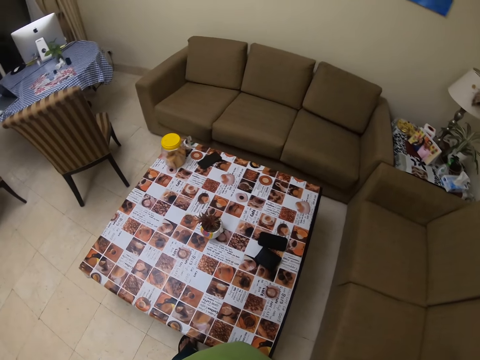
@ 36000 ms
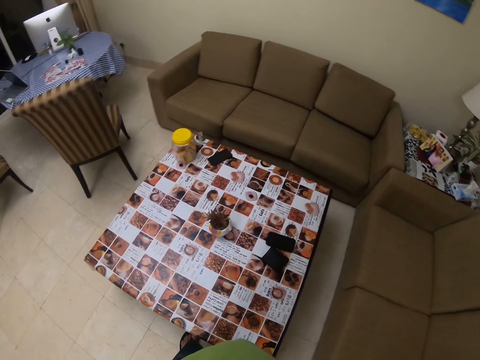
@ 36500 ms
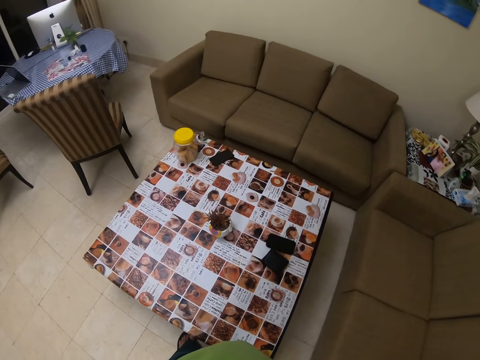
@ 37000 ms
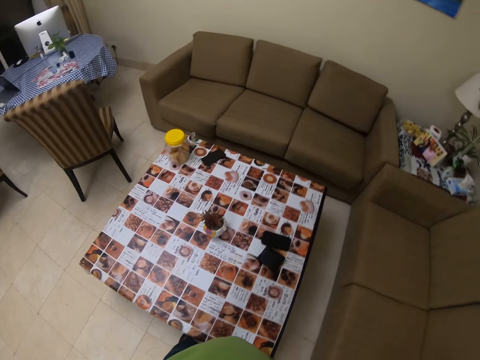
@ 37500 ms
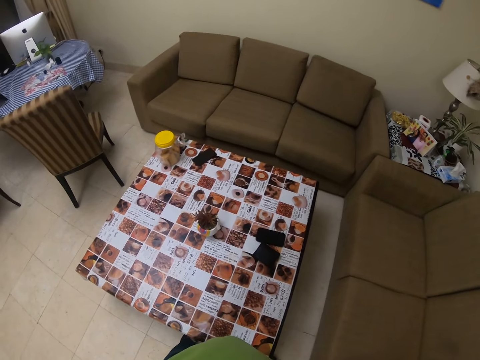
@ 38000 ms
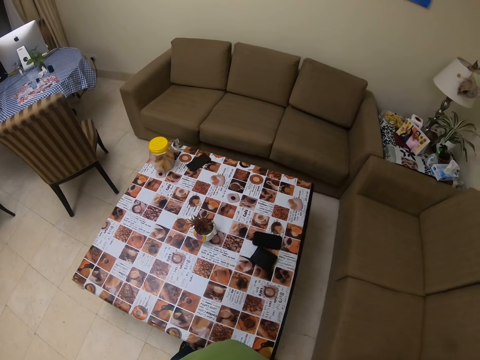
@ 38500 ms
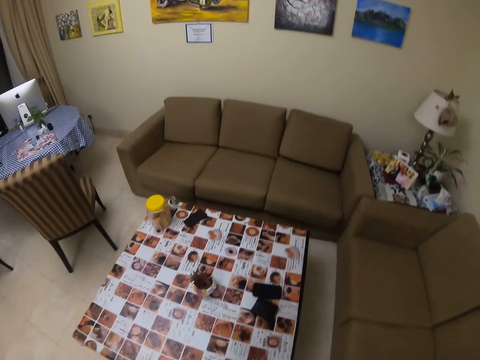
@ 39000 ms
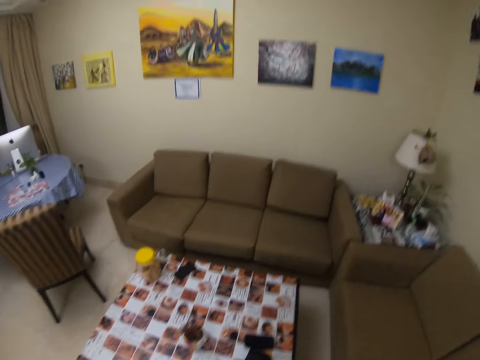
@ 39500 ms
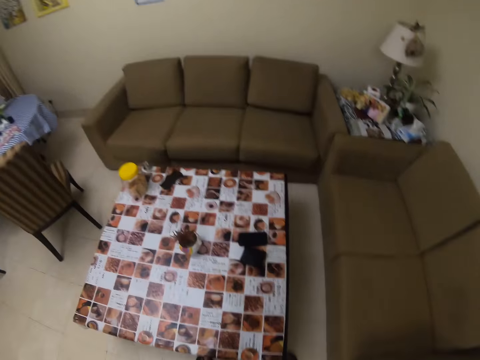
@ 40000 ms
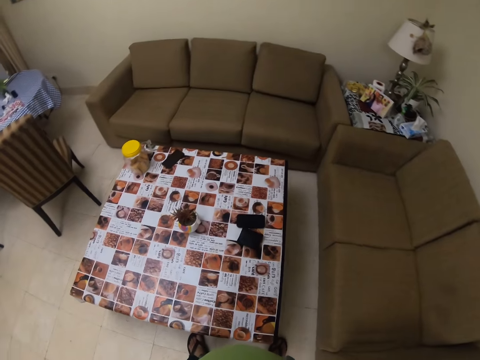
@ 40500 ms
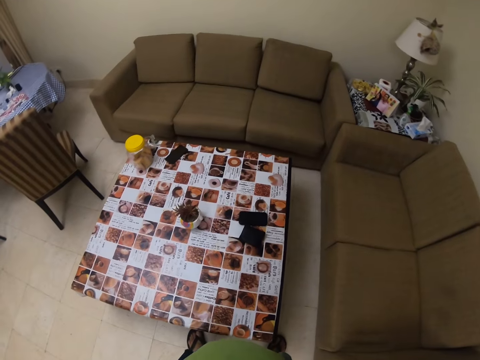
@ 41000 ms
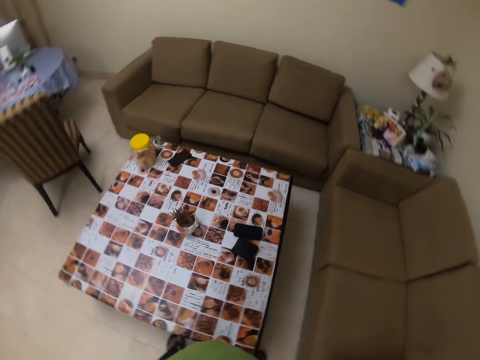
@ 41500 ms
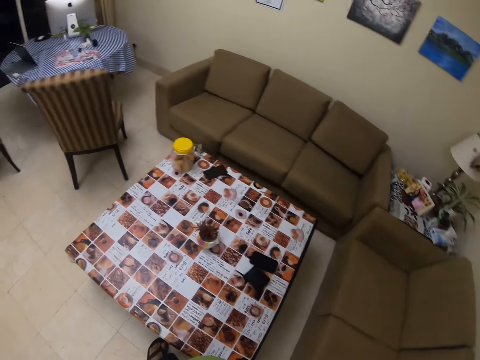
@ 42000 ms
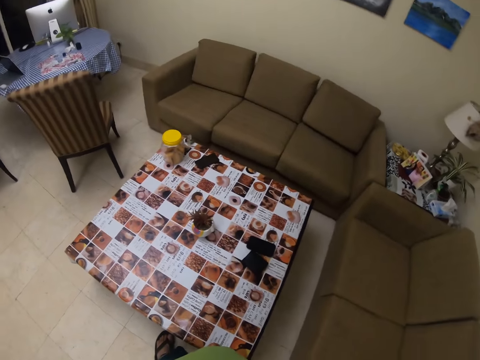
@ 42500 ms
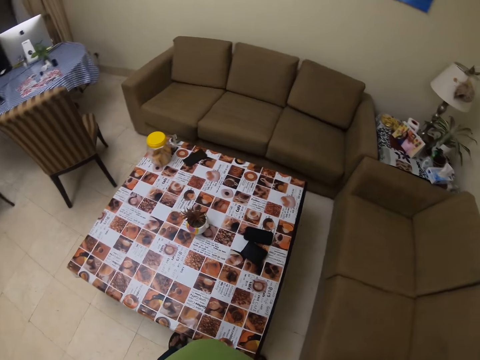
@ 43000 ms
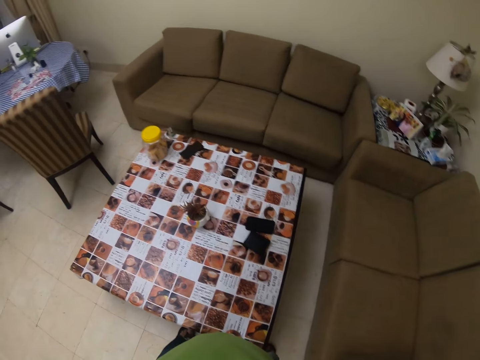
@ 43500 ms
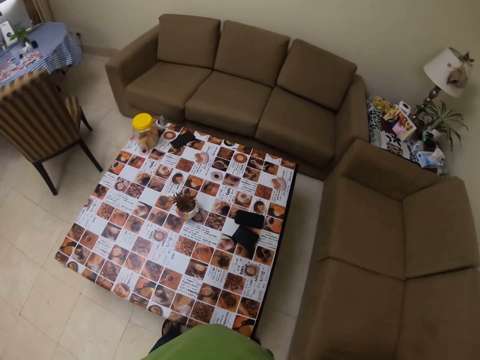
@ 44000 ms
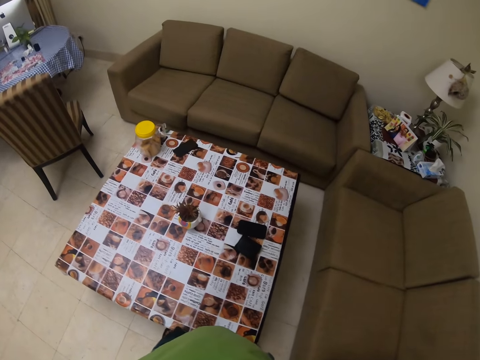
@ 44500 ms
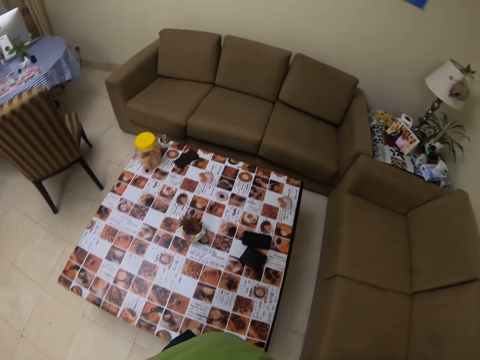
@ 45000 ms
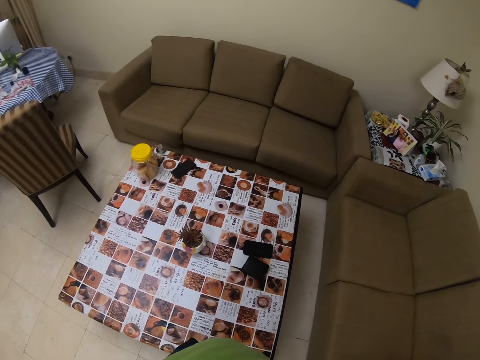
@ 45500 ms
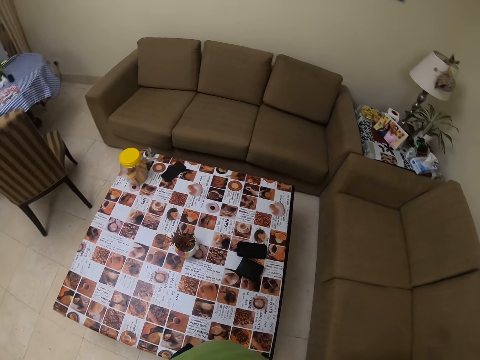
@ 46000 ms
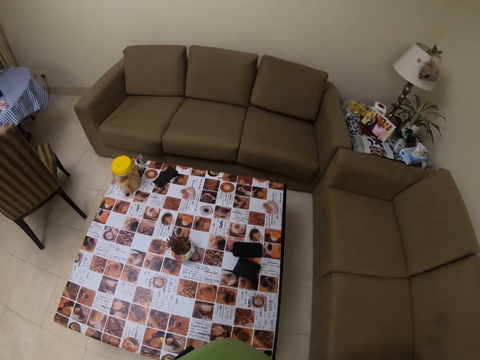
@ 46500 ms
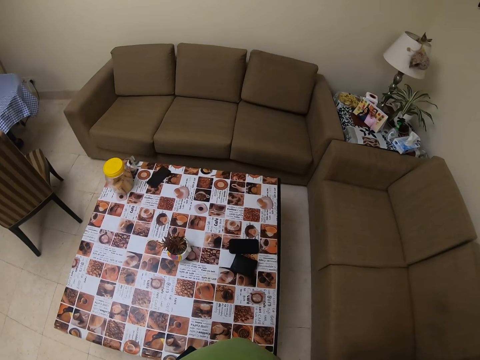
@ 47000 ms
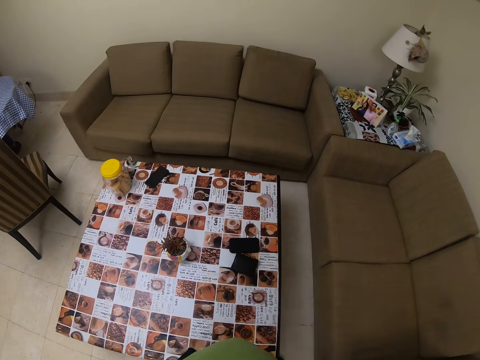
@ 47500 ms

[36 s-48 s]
The camera wearer puts the mask on the face.

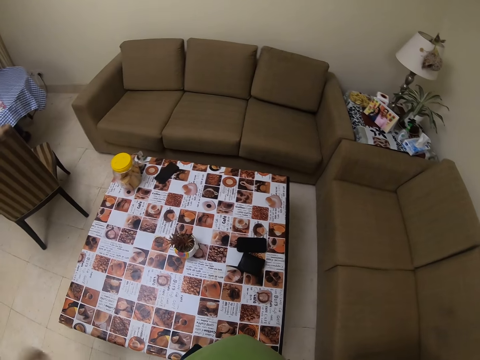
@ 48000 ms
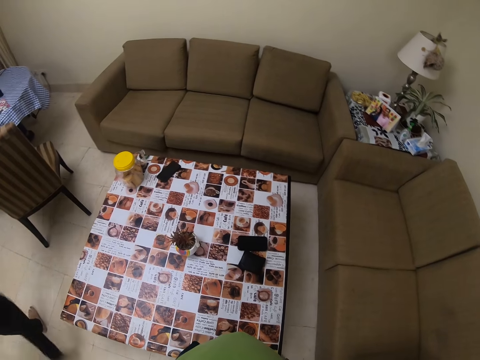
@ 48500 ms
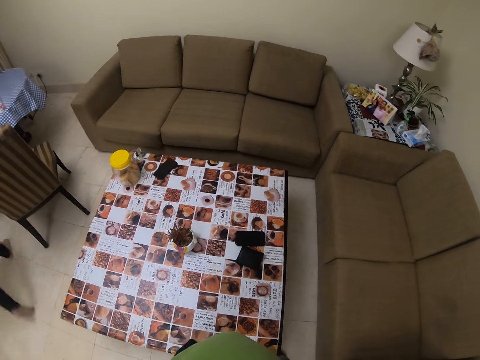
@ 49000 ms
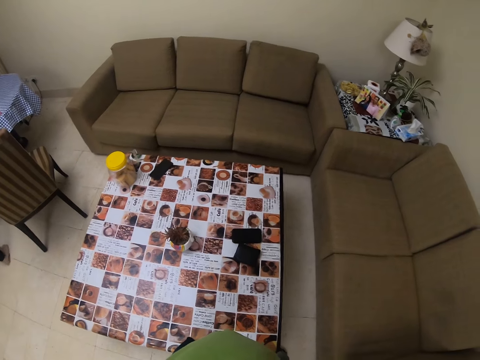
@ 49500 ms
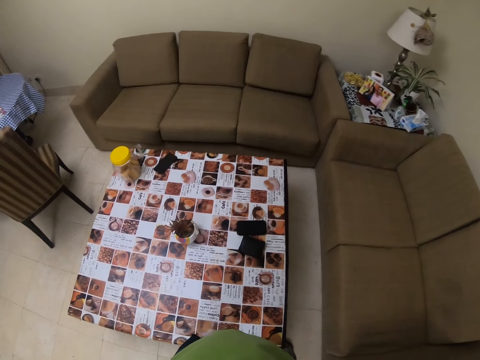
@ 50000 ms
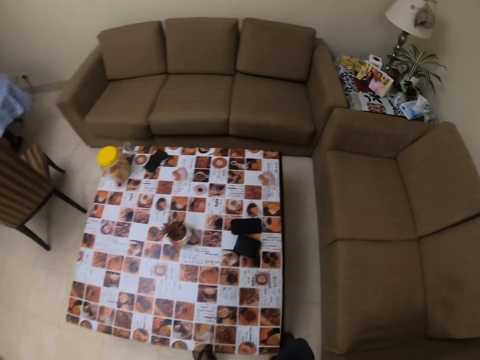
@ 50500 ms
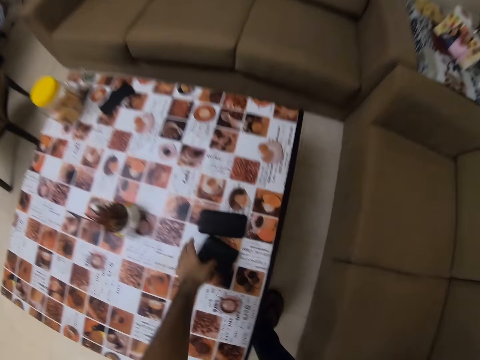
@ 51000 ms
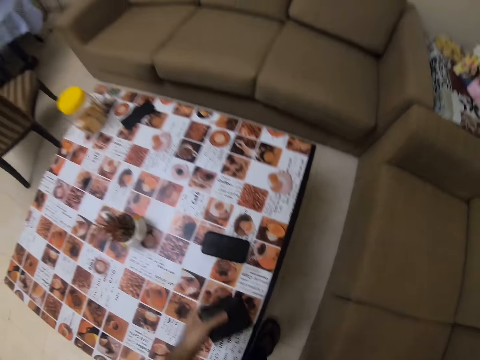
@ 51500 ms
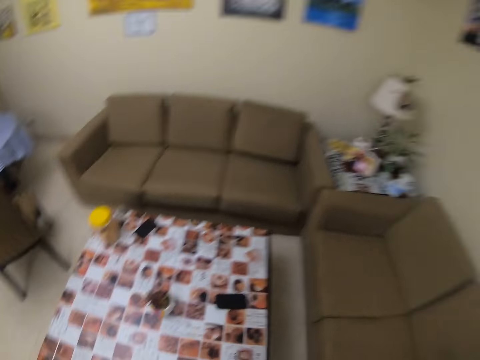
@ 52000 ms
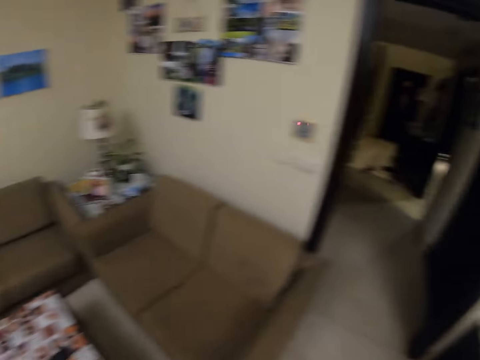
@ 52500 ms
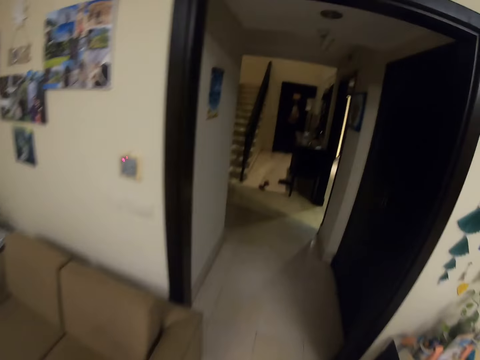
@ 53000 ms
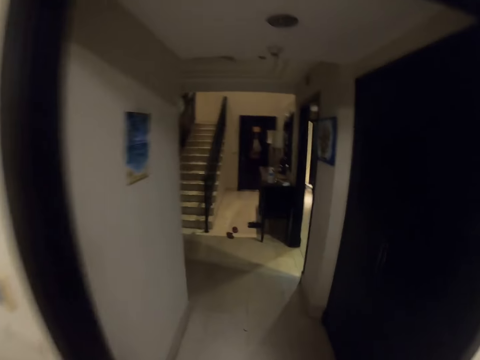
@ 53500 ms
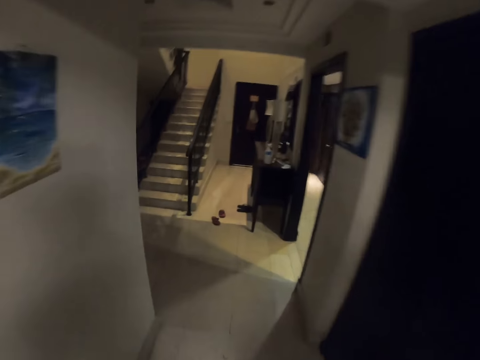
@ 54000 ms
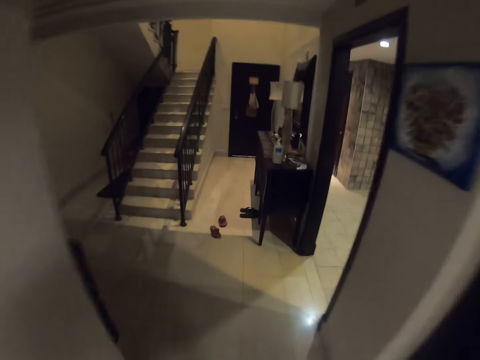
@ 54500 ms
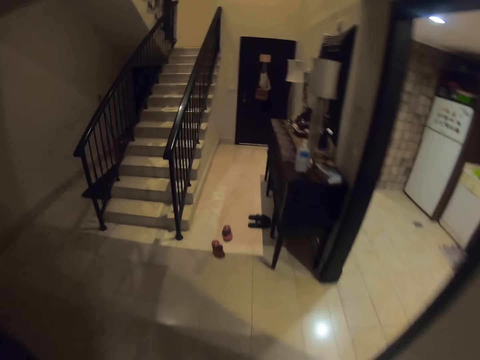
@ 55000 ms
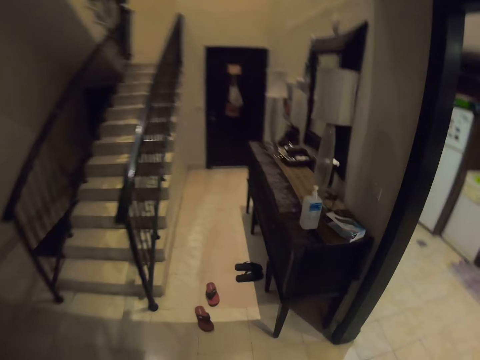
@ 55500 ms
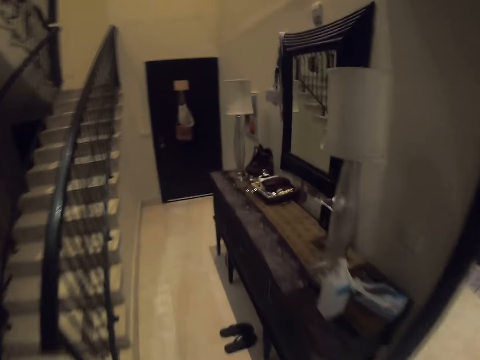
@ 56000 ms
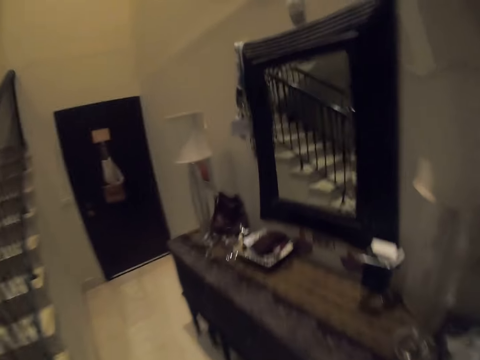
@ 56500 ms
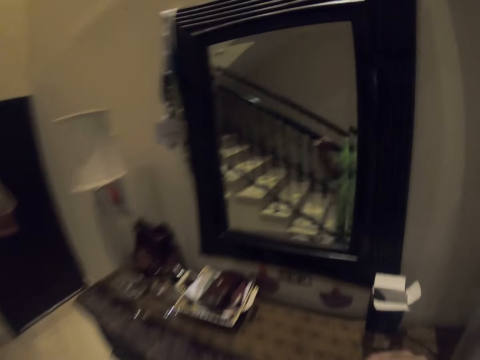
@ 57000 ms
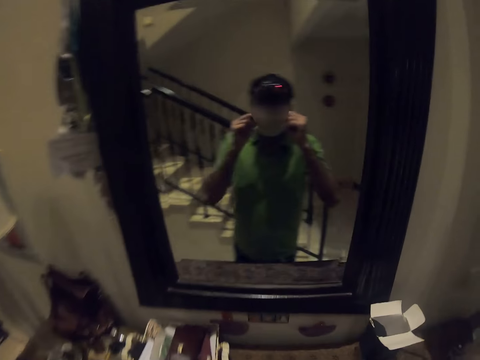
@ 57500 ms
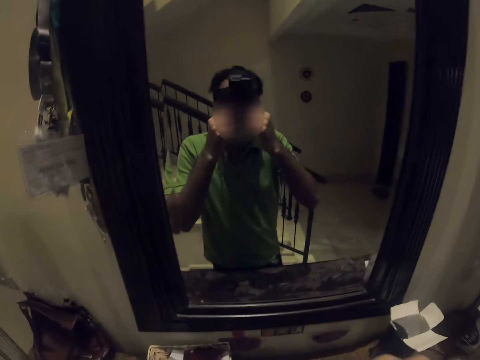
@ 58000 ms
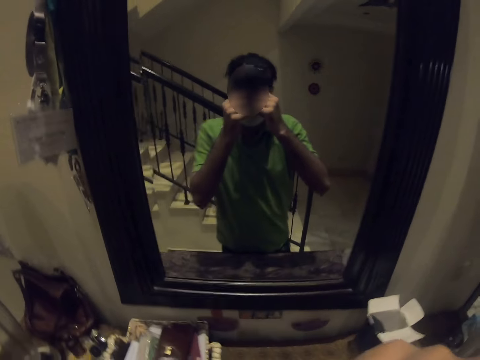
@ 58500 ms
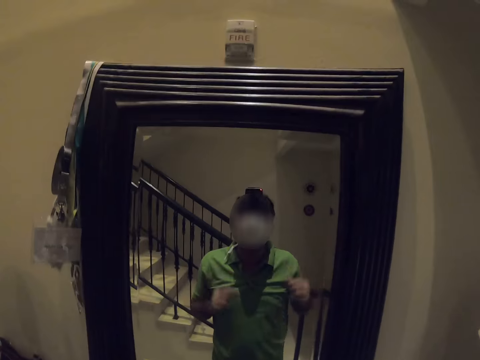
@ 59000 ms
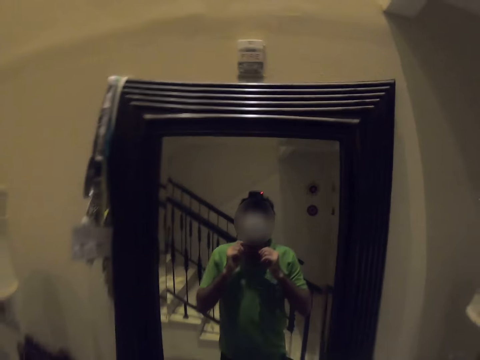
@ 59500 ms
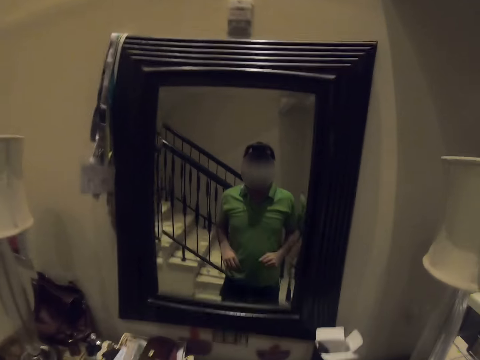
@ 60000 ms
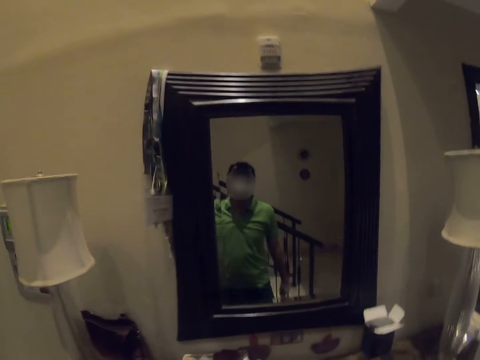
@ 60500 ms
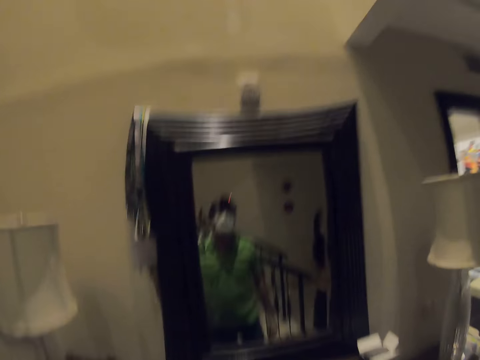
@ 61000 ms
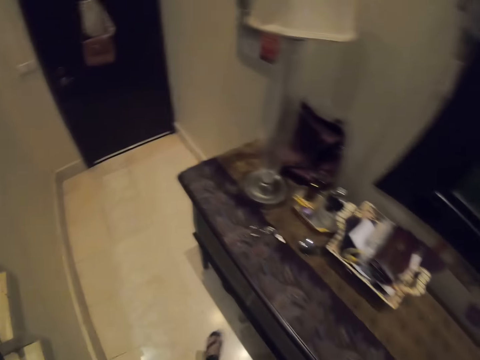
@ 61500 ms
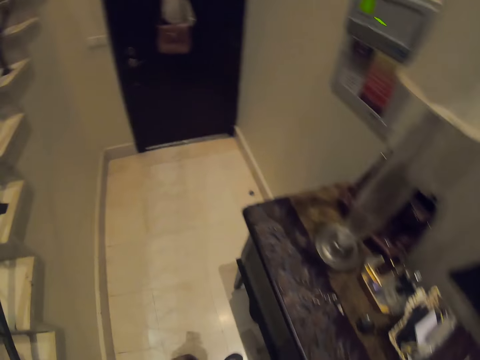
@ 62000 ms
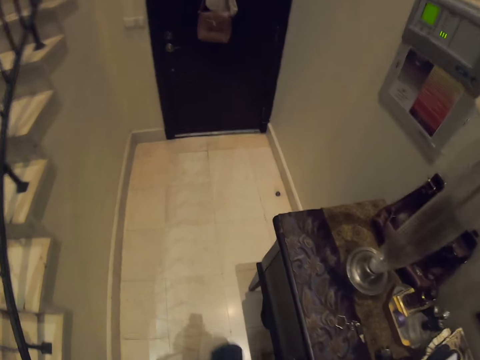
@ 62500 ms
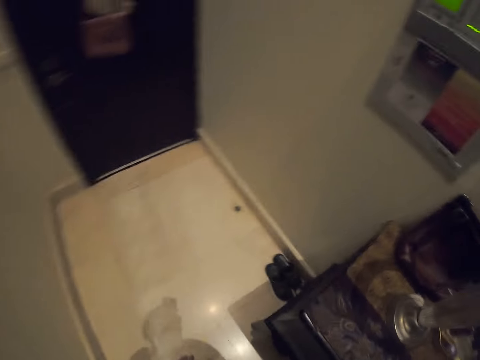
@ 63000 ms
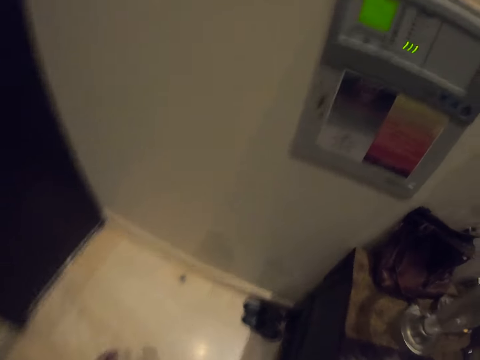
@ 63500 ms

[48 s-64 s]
A woman walks on the floor. The camera wearer stands on the floor. They take a wallet on a table. They walk on the floor. They stand on the floor. They look in a mirror. They adjust the face mask. They look at themselves in the mirror. They walk on the floor. They look around.
